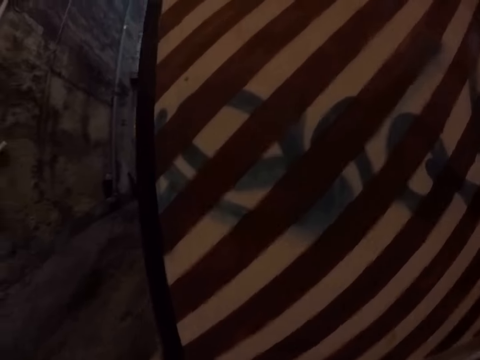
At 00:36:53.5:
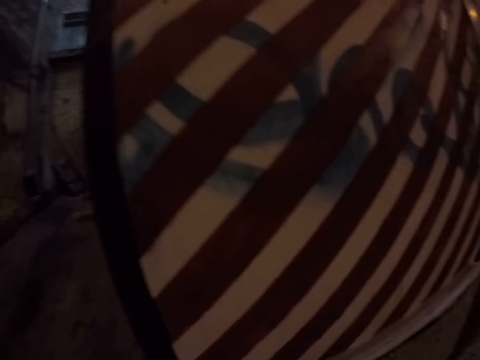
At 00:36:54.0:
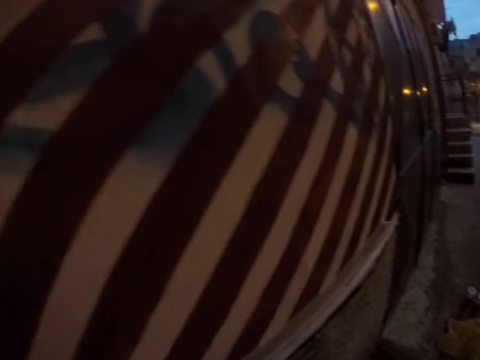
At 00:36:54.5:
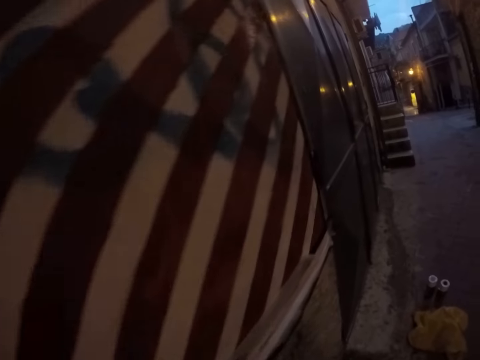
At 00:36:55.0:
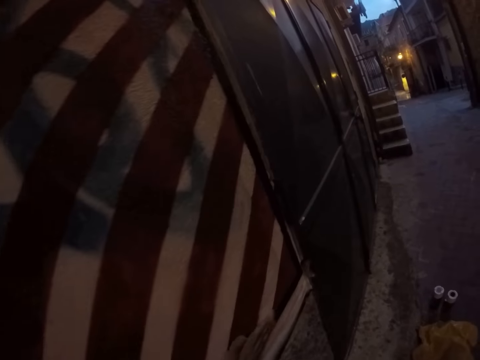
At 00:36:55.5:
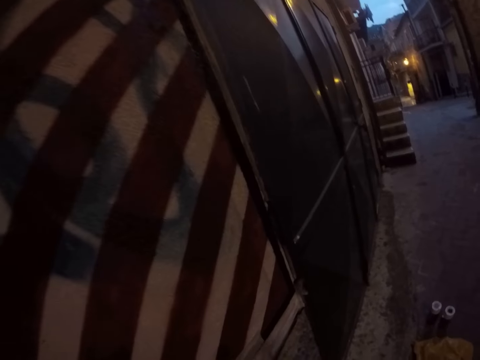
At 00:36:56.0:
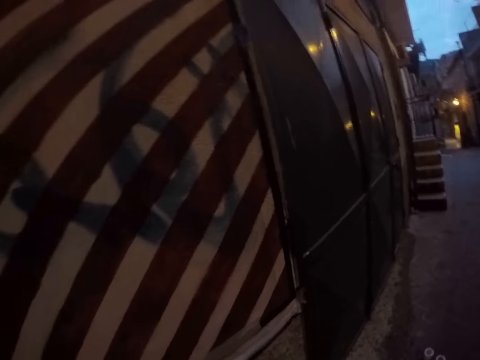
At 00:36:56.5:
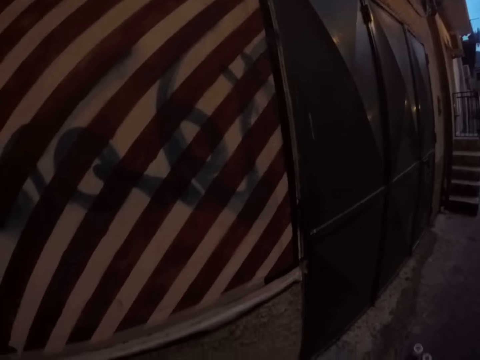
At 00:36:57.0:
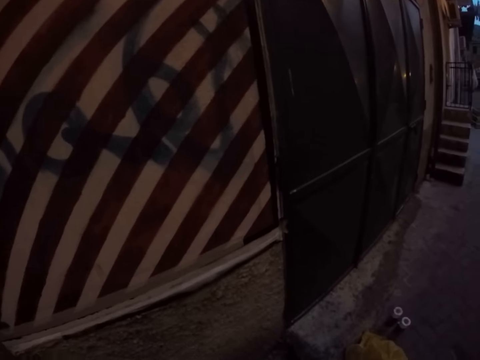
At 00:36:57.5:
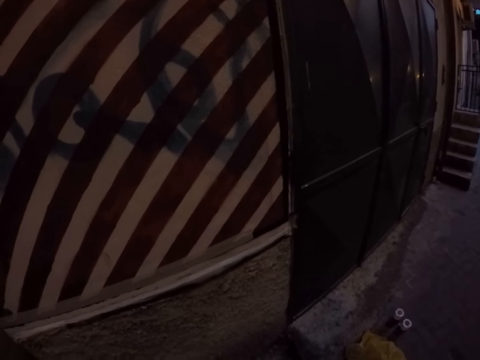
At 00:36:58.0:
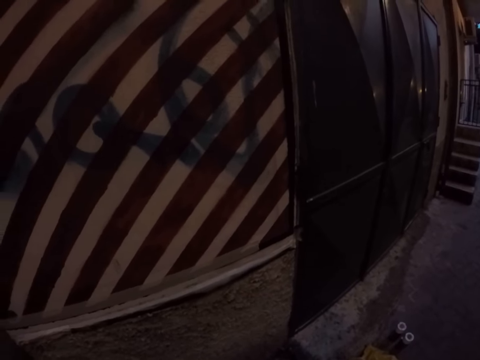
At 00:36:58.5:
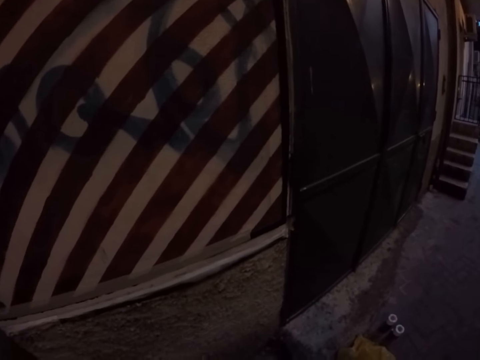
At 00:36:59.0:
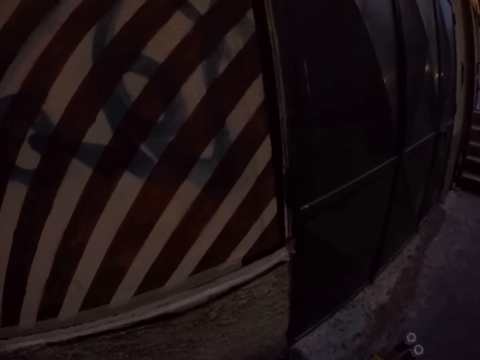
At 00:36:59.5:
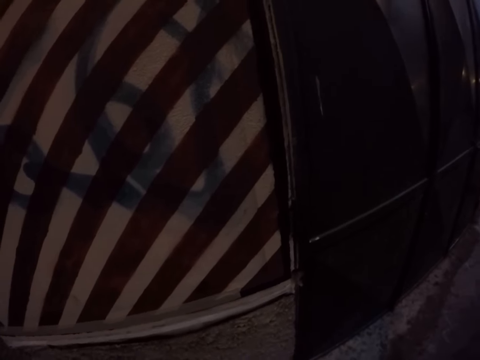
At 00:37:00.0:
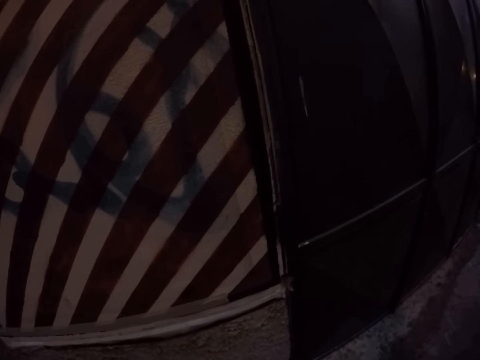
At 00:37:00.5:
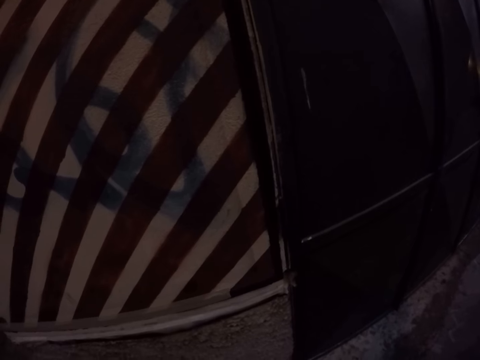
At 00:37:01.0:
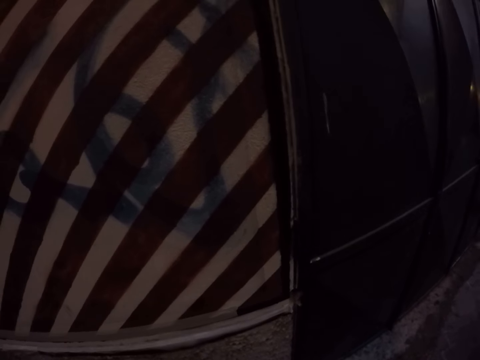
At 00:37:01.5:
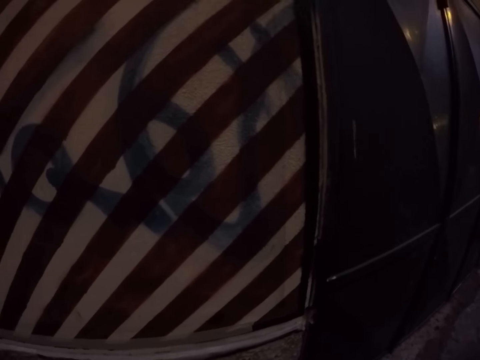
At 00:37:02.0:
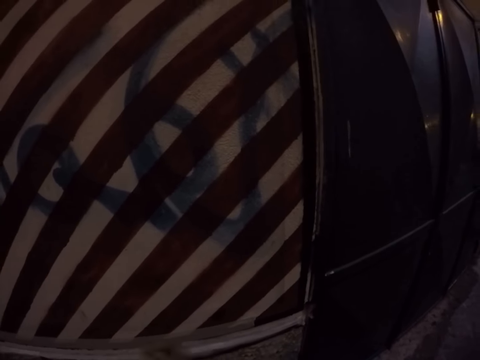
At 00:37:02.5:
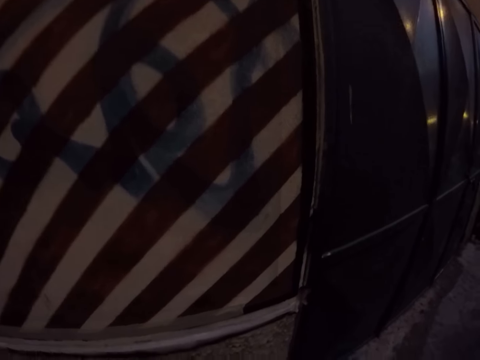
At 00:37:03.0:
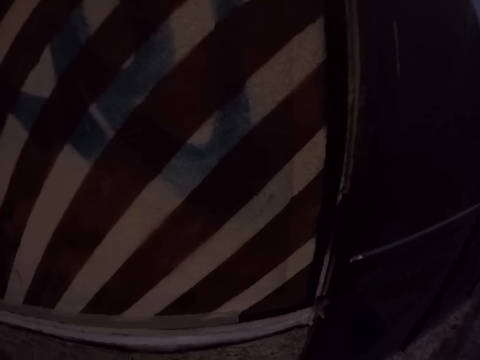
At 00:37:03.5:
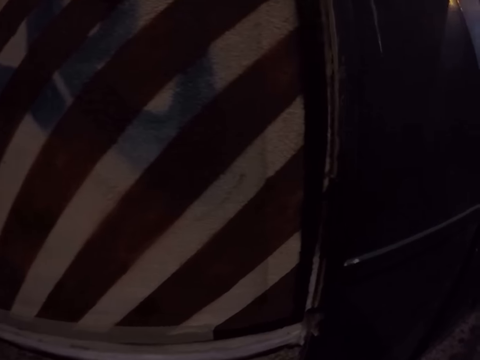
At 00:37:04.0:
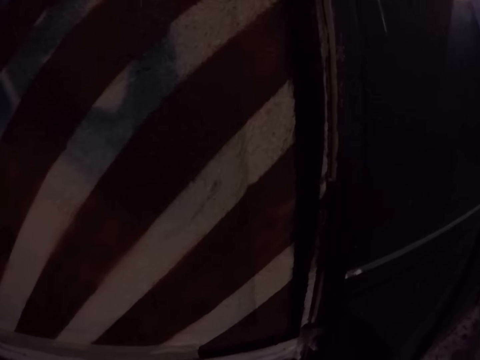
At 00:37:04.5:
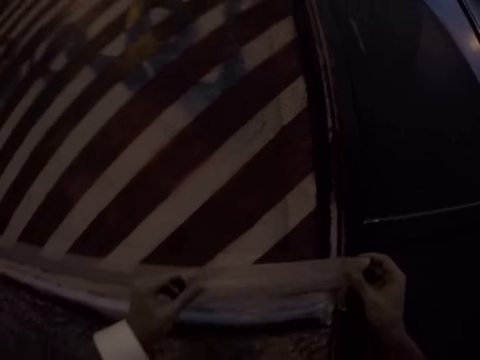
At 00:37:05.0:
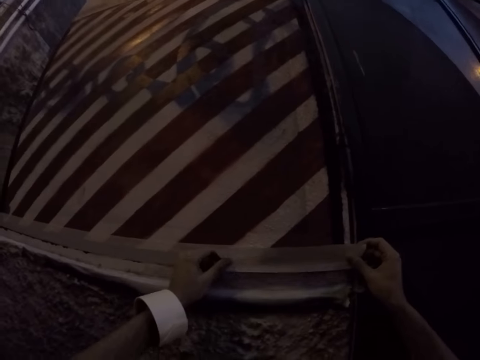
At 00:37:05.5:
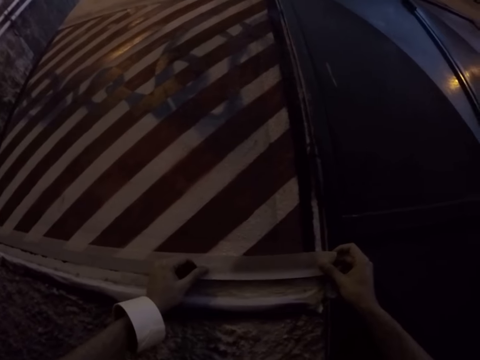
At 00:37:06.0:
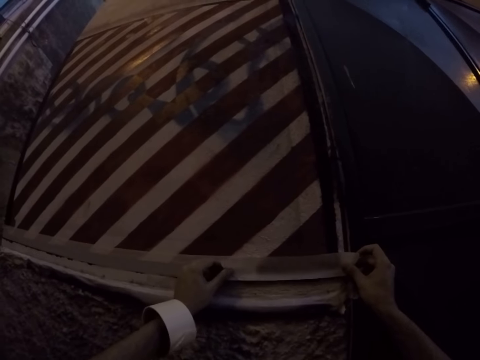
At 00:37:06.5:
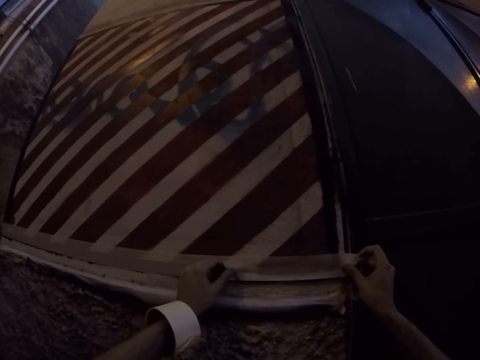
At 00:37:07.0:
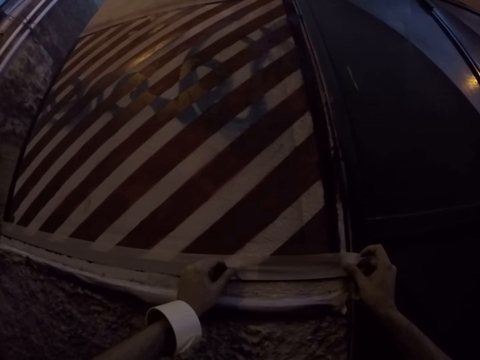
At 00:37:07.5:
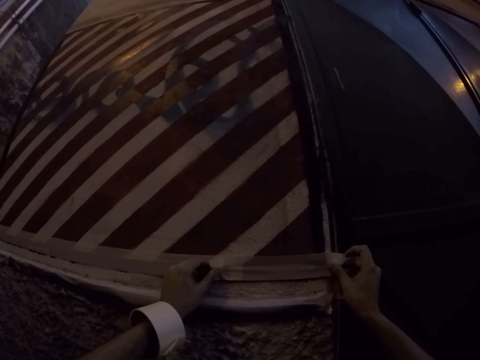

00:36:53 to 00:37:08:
The camera wearer looks around. They stick the masking tape on the wall.

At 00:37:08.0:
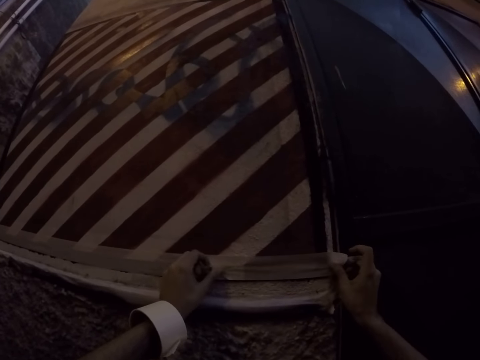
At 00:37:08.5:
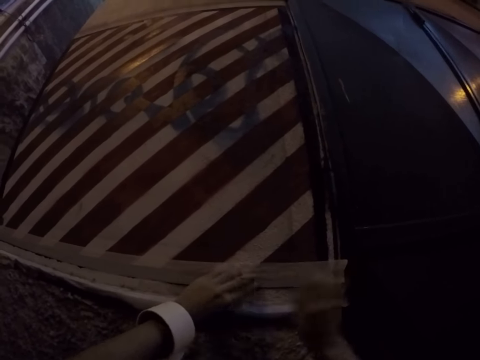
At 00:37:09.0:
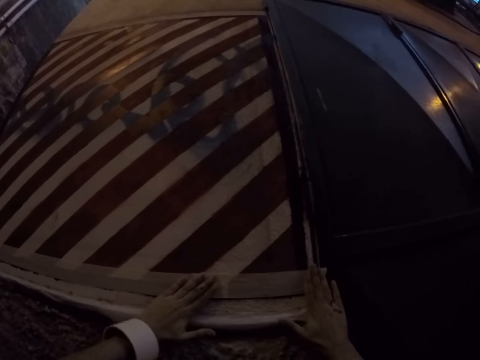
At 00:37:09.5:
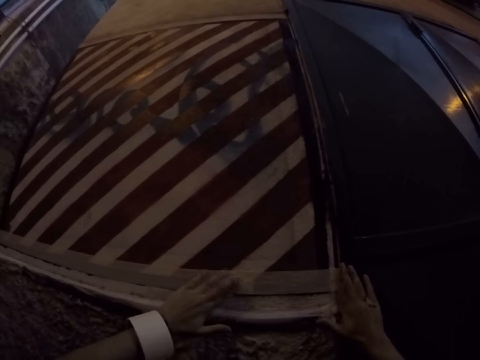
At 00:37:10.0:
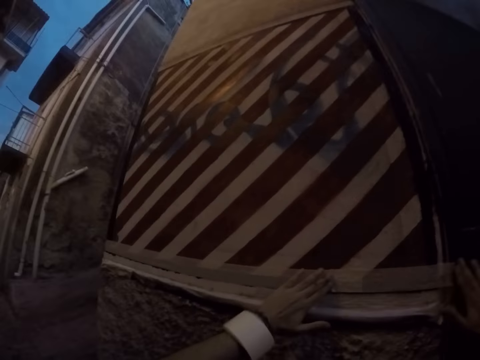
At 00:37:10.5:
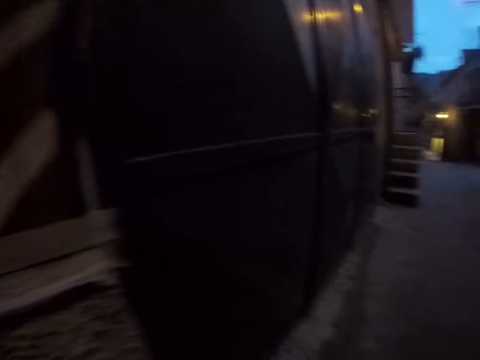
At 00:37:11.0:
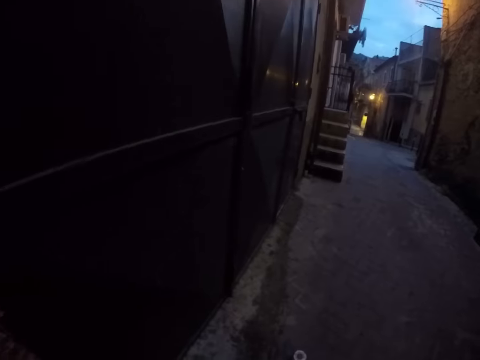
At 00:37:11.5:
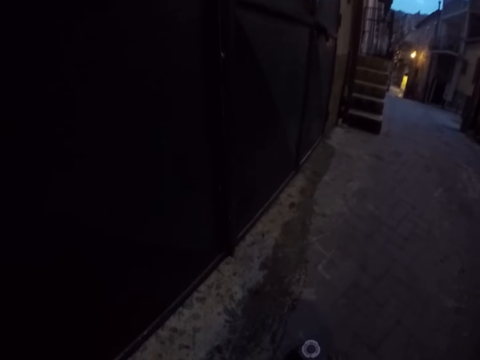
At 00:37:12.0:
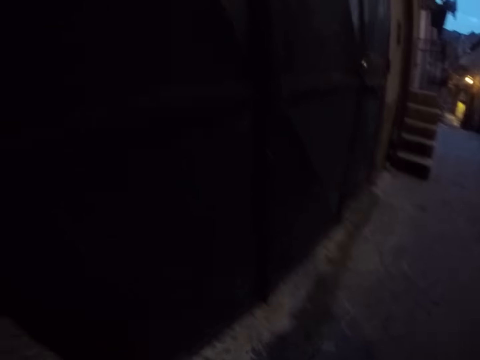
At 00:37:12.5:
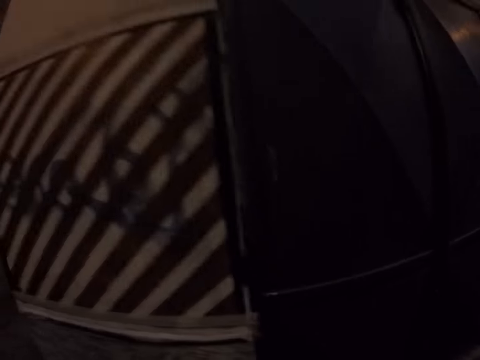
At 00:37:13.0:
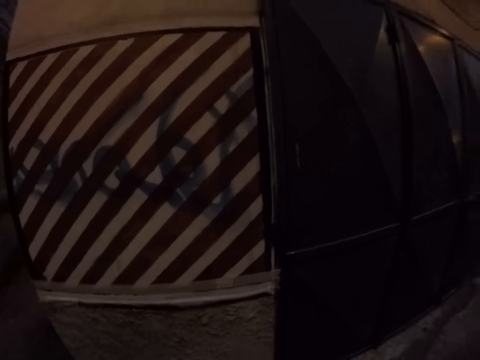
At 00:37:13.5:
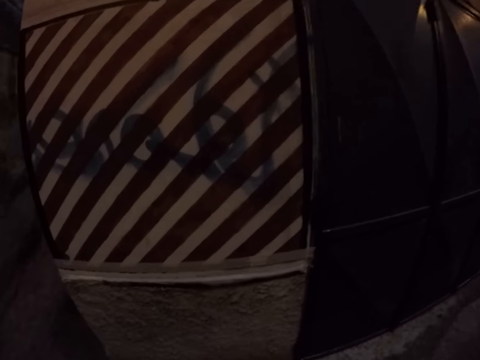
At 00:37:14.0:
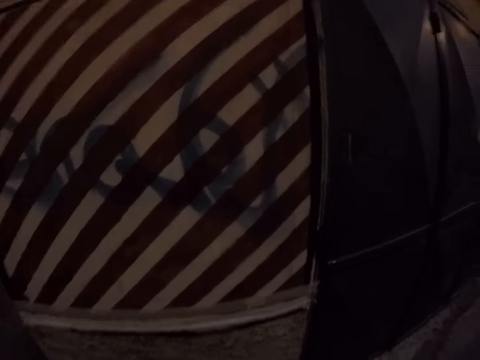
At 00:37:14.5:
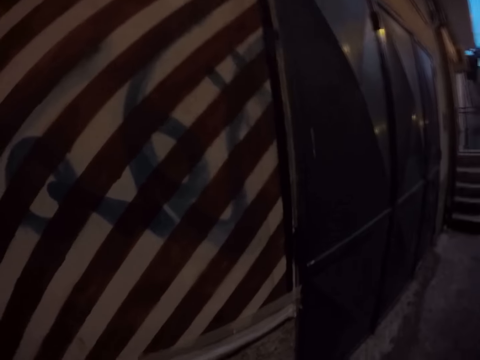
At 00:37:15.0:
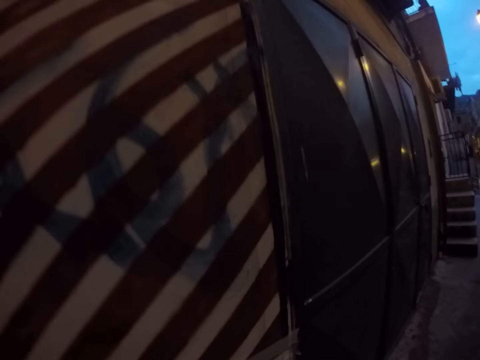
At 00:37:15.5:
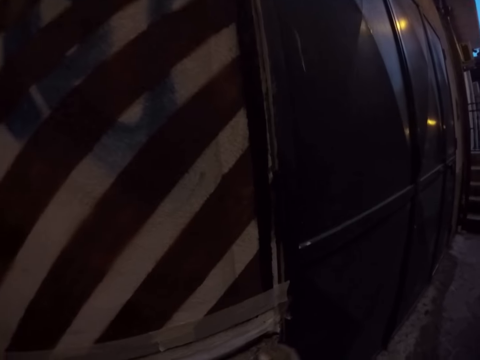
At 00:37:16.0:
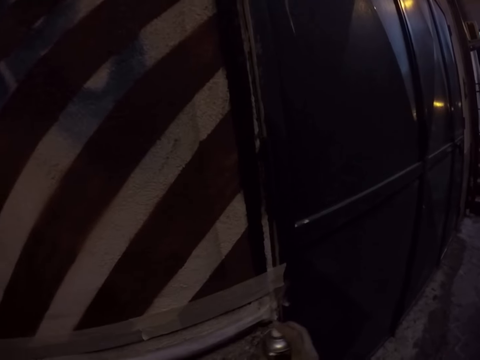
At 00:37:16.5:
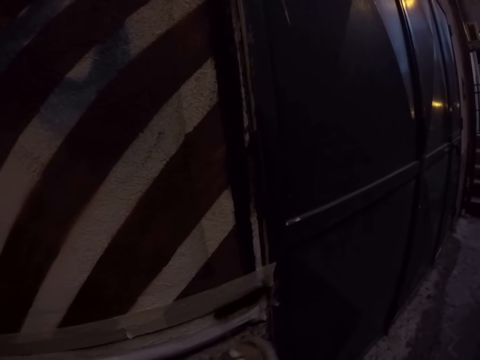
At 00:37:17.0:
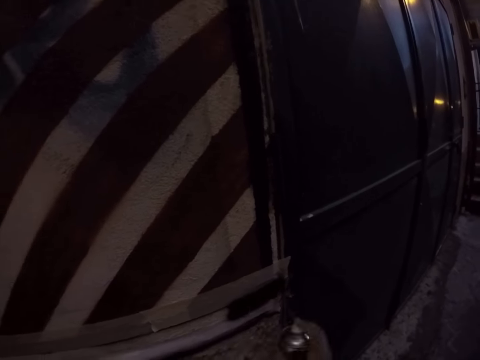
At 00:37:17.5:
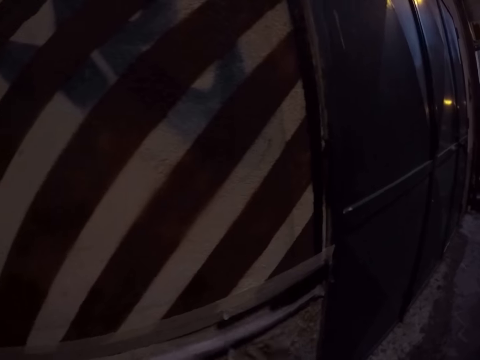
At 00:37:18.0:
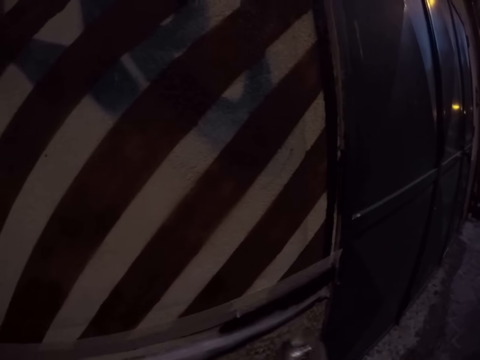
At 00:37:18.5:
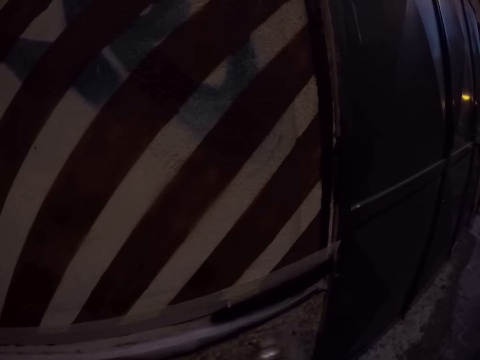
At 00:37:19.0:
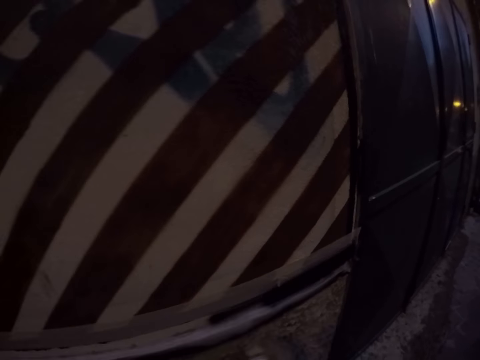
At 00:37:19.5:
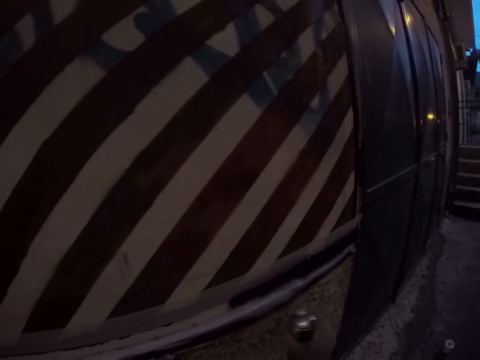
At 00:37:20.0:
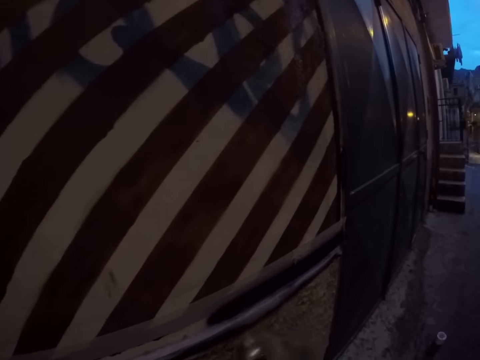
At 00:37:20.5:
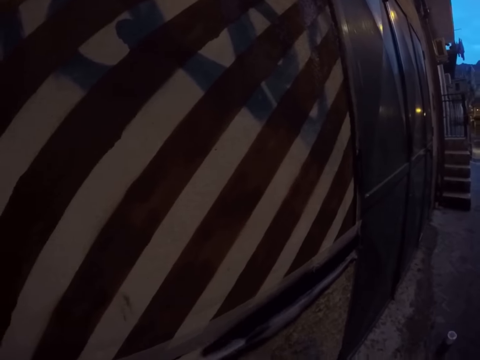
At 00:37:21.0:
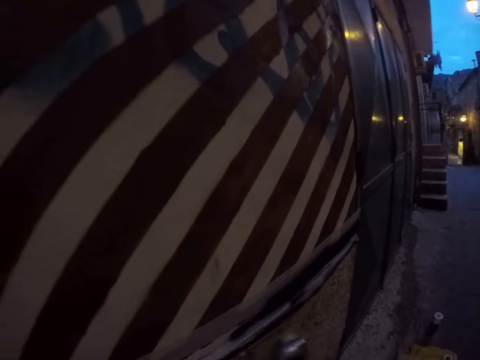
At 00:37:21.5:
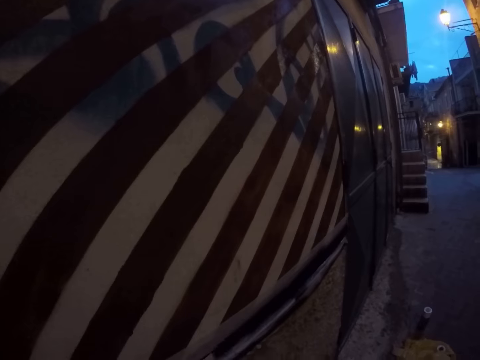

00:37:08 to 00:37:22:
The camera wearer looks around. She paints the masking tape with a colour spray in her right hand.
